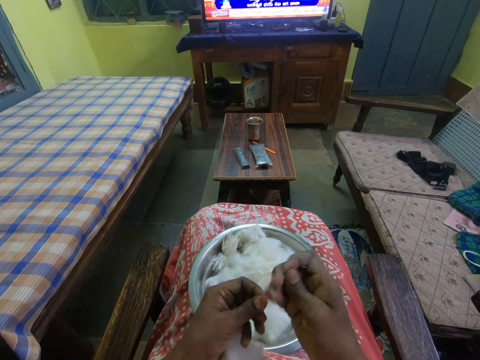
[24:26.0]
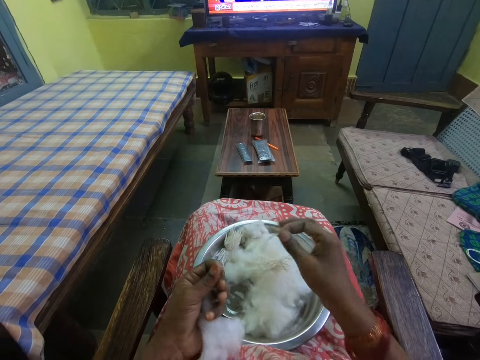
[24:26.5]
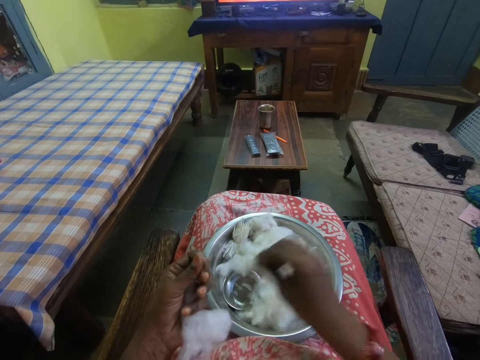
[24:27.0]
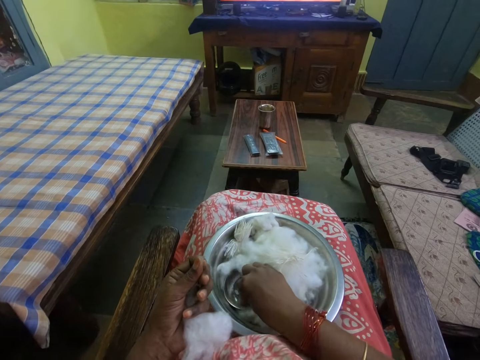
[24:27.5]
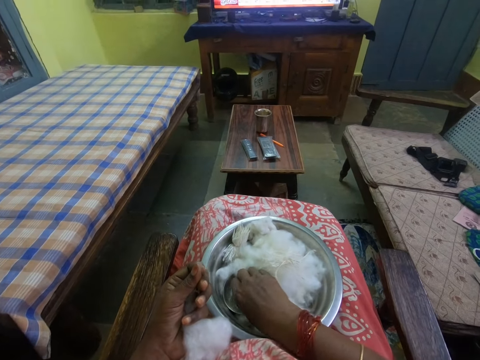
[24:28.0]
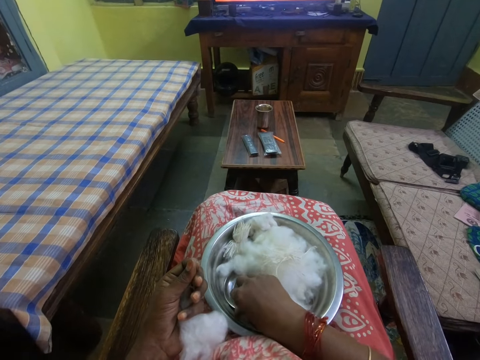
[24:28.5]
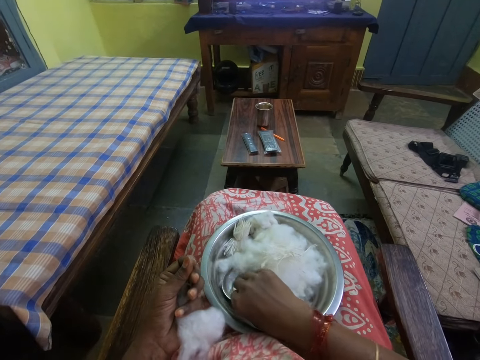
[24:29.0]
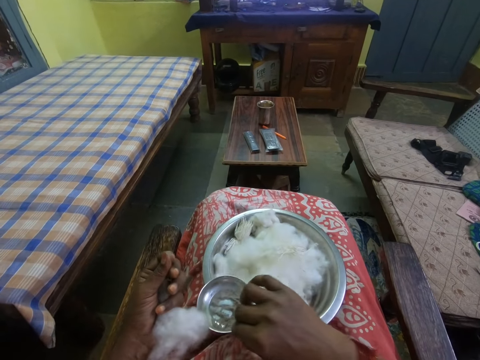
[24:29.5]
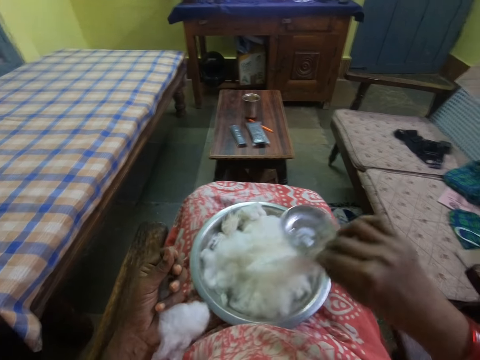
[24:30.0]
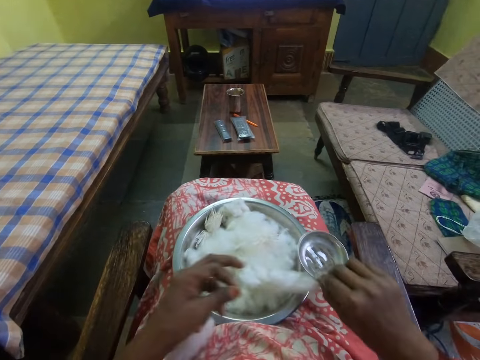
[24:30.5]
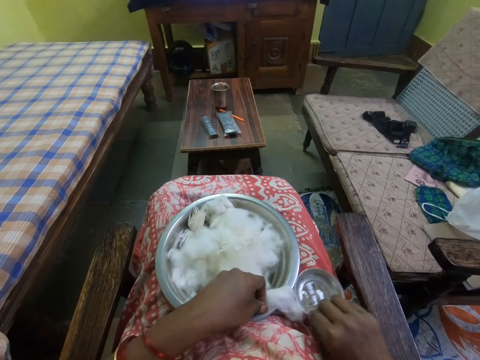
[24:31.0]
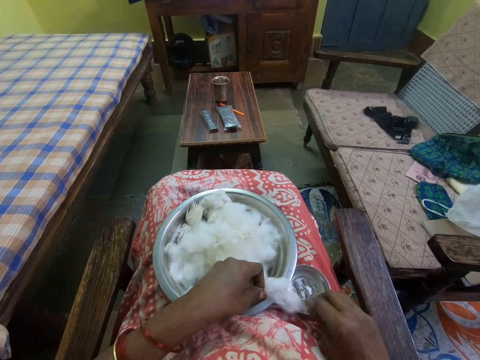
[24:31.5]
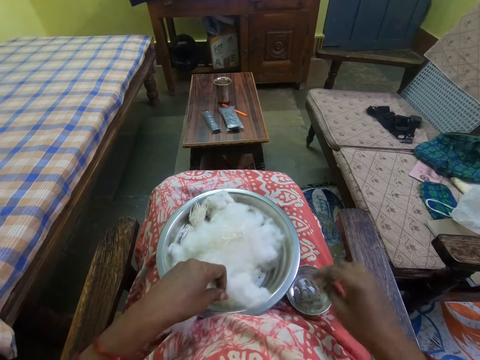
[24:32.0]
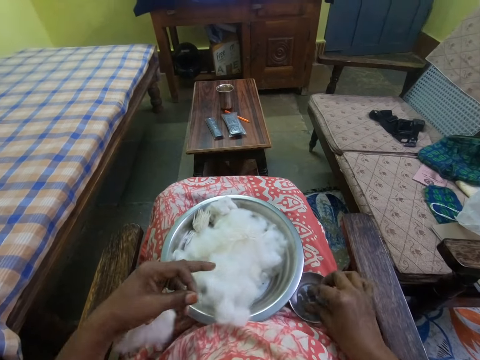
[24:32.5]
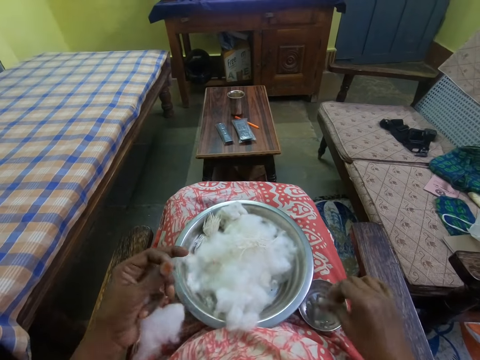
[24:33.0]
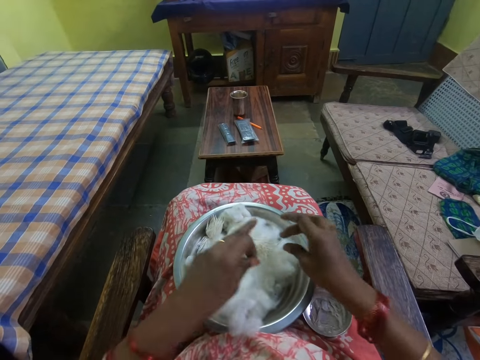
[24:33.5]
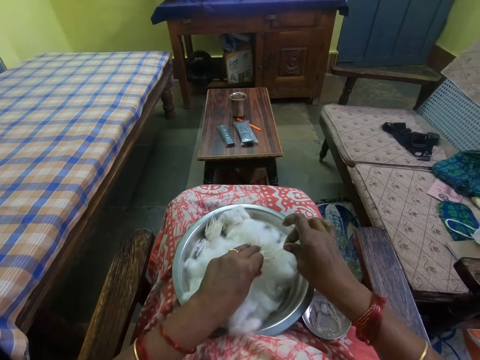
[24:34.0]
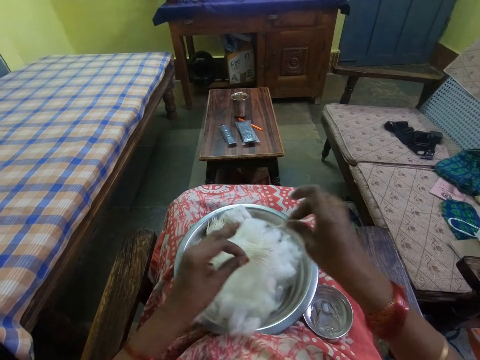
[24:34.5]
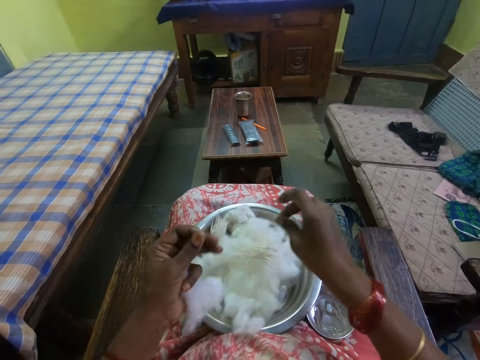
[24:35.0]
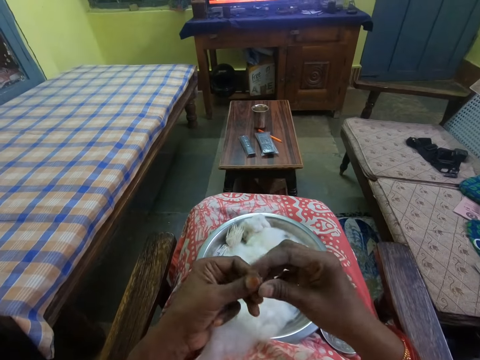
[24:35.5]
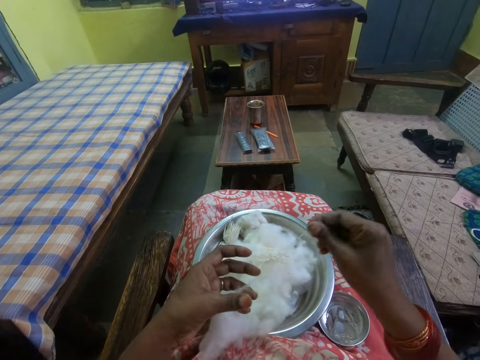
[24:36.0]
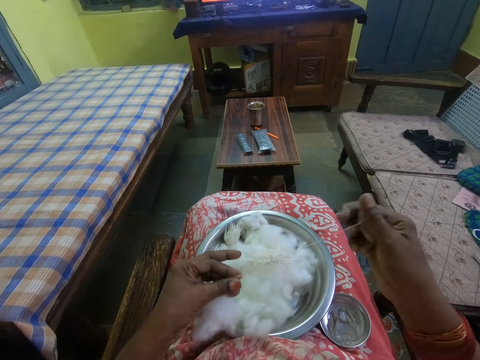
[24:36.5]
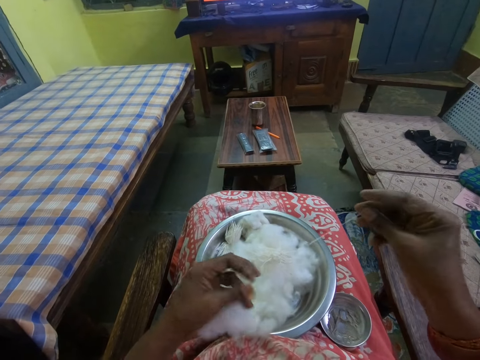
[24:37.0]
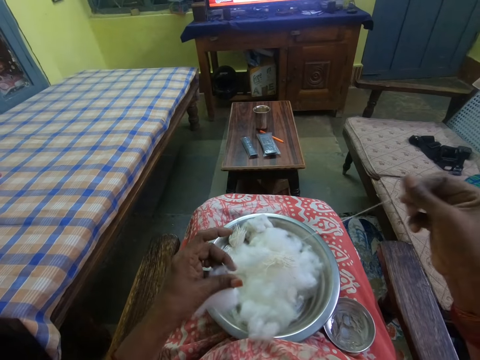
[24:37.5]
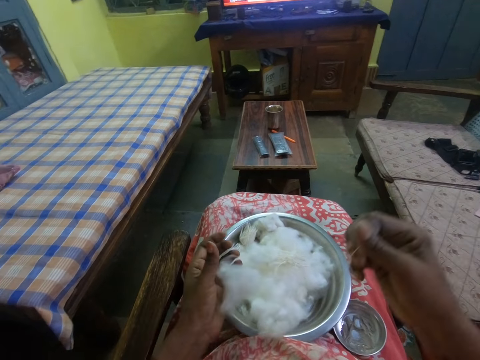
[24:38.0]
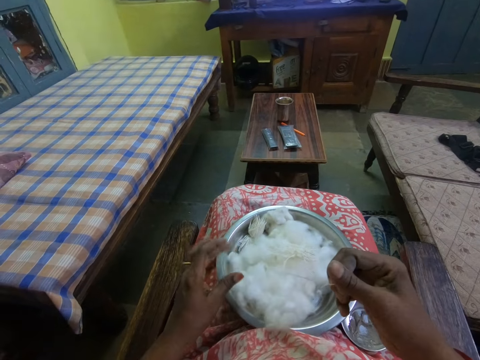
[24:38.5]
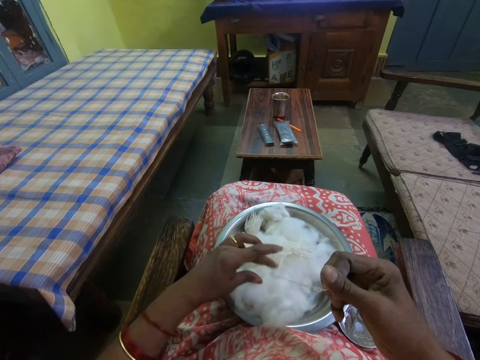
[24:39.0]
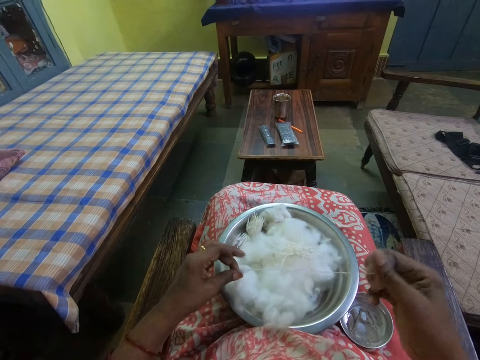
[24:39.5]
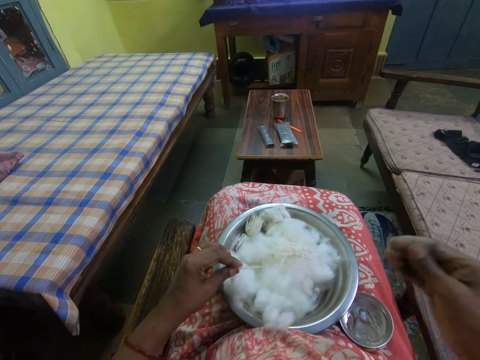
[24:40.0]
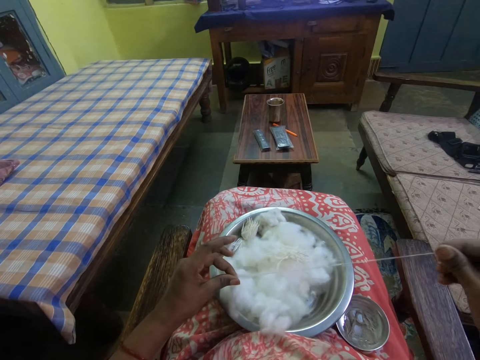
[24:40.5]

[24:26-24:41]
The camera wearer cuts the string. They place the cotton string or thread on the bowl or tray. They take a tin. They hold something. They remove something. They put the tin down. They place something in the leg. They pull the cotton string. They roll the cotton thread.

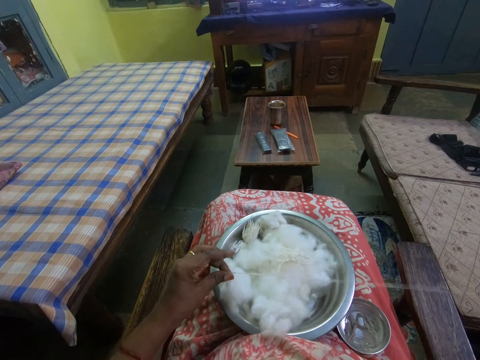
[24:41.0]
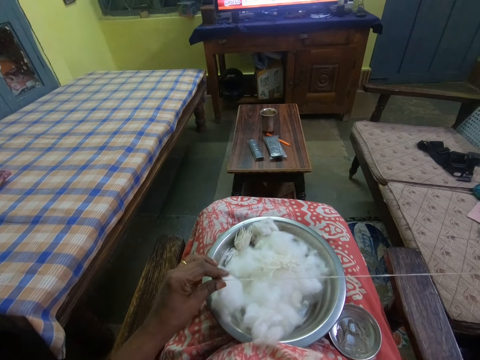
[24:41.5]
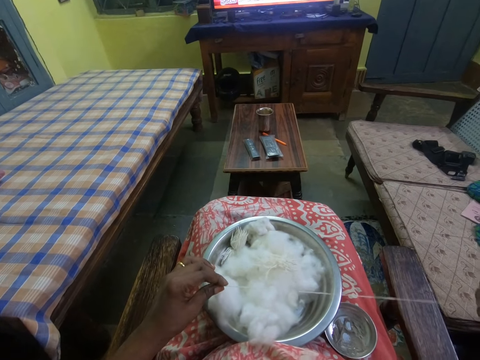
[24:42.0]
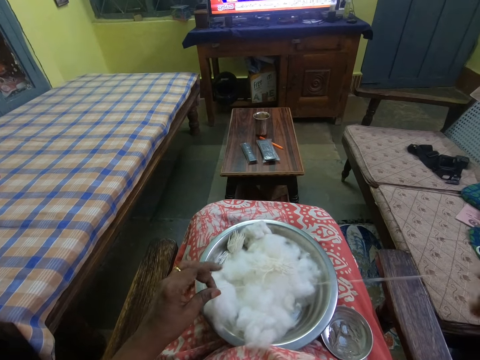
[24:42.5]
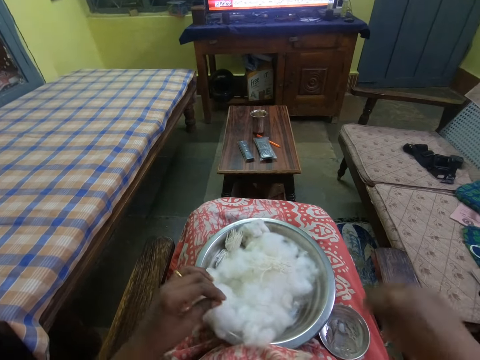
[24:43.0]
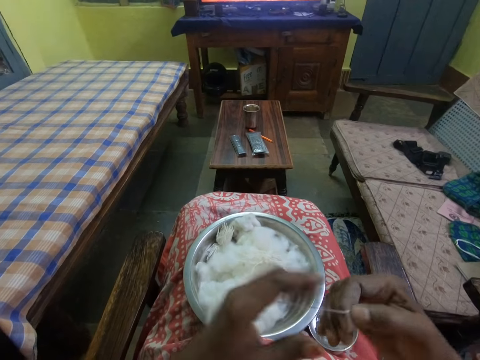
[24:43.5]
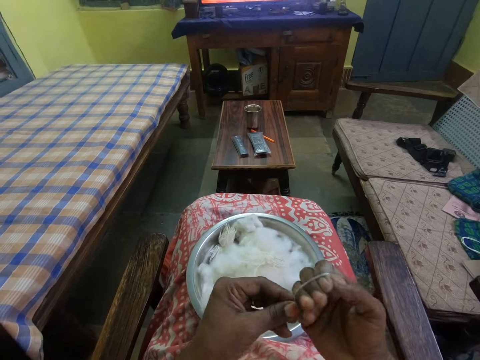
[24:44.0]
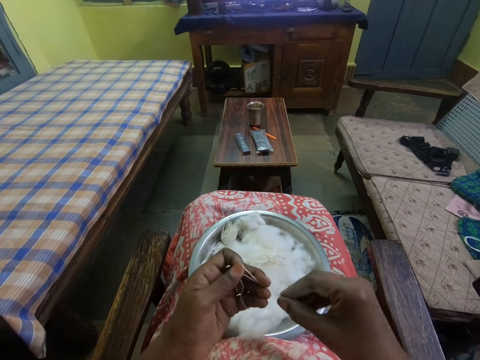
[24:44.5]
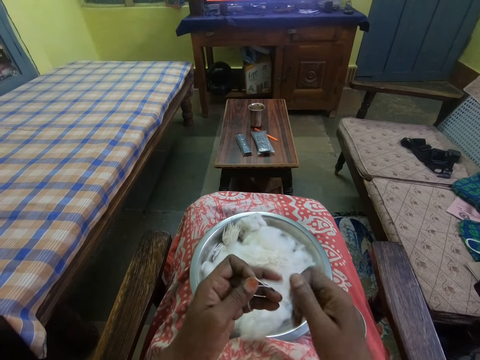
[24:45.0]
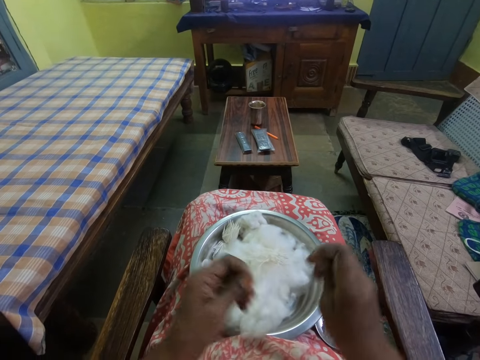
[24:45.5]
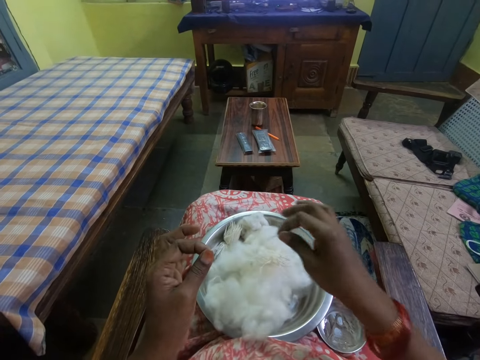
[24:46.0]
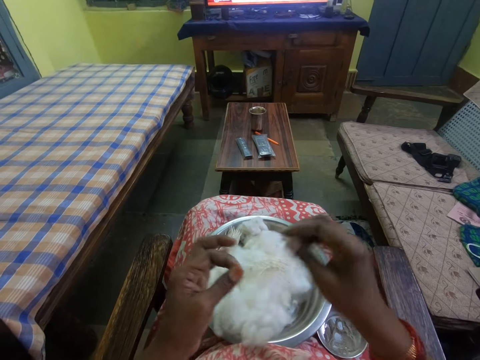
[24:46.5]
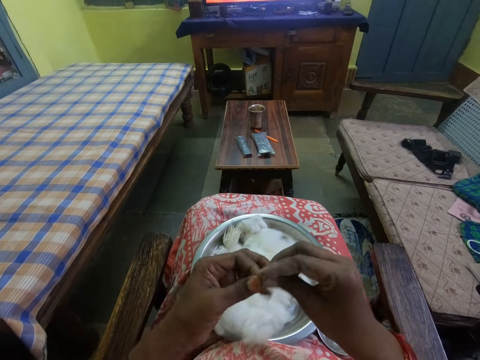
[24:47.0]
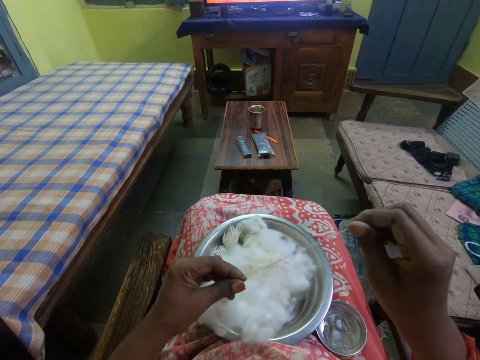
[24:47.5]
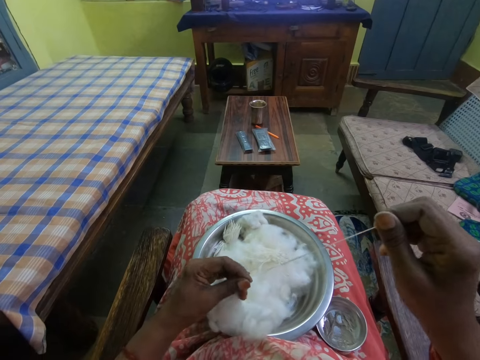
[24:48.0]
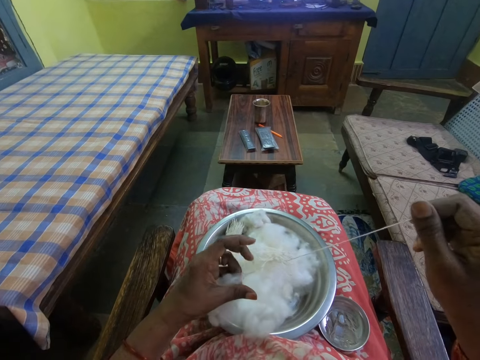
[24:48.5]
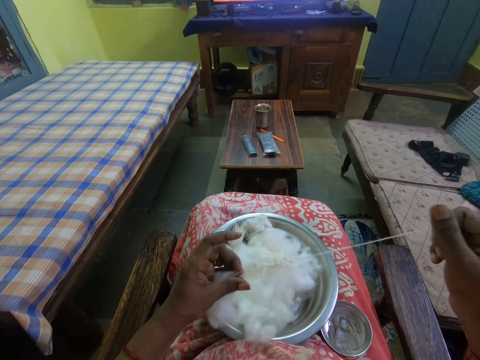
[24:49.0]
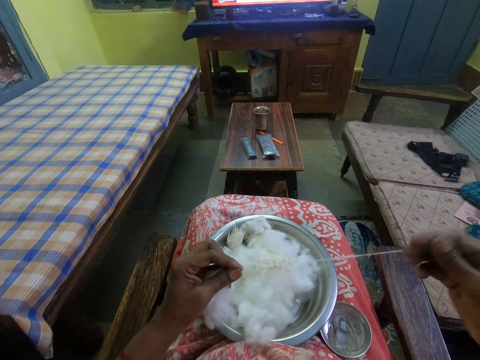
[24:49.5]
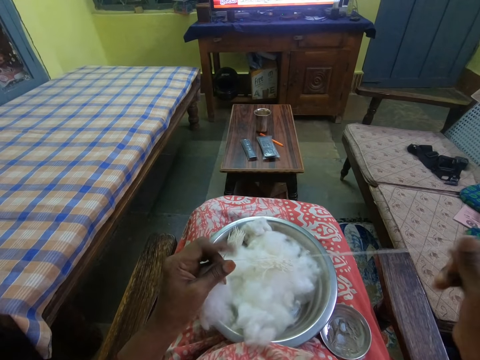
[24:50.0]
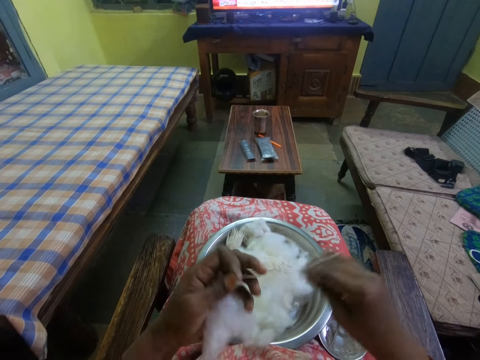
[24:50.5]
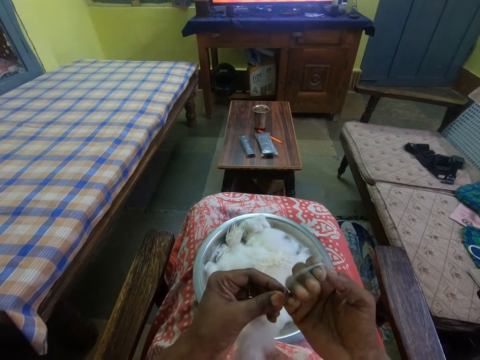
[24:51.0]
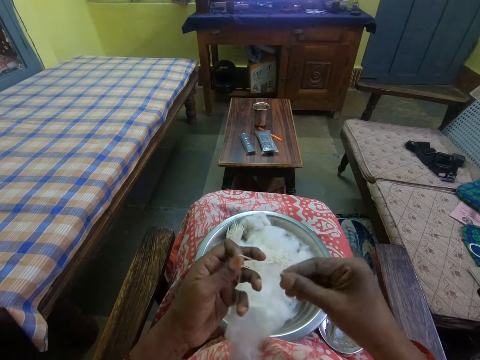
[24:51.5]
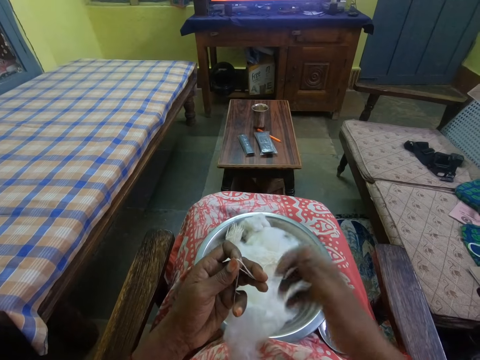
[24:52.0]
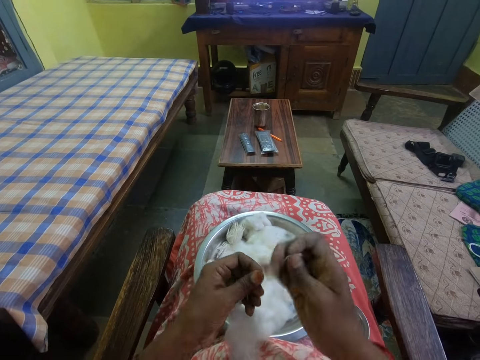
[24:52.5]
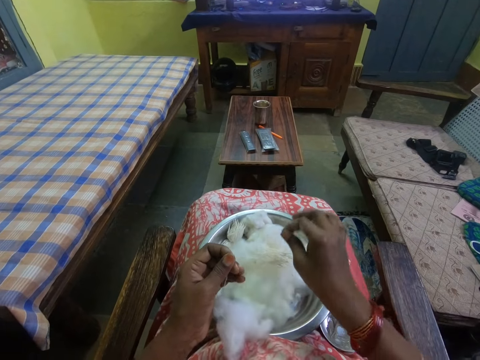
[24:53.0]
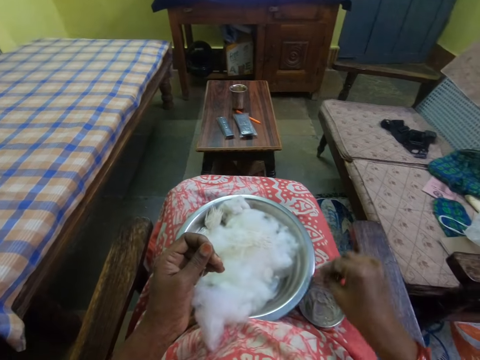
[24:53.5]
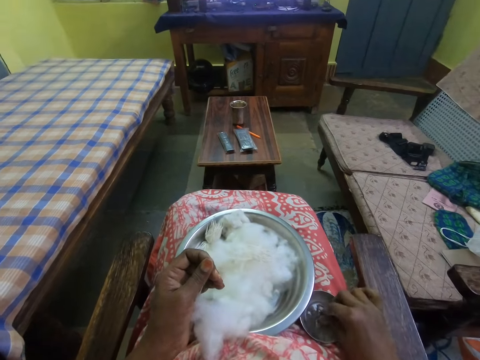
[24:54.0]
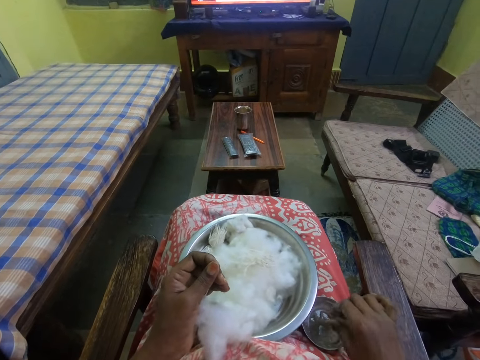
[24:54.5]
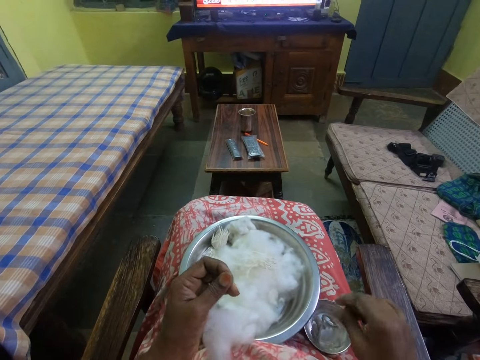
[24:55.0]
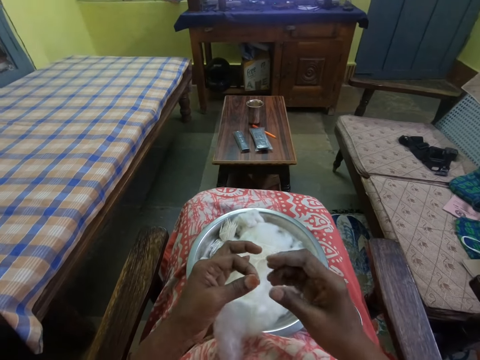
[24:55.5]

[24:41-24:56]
The camera wearer folds the cotton string in the hand. They cut the cotton string. They pull the cotton string and place the string in the bowl. They fold the string in the hand. They put the cotton thread in the tray. They cut the string. They pick up something.
